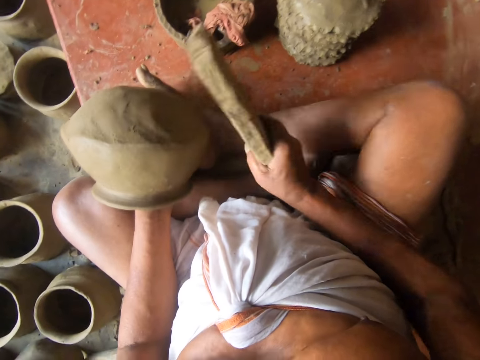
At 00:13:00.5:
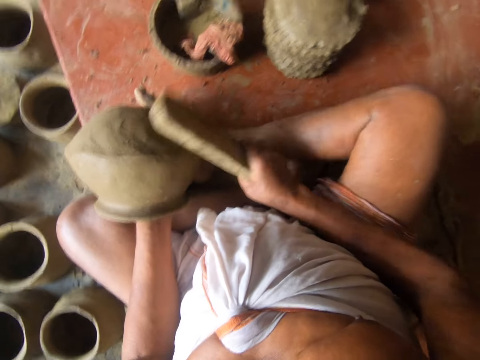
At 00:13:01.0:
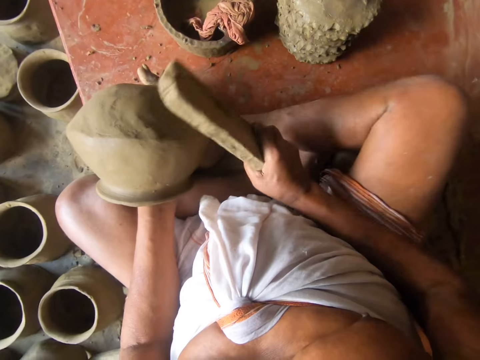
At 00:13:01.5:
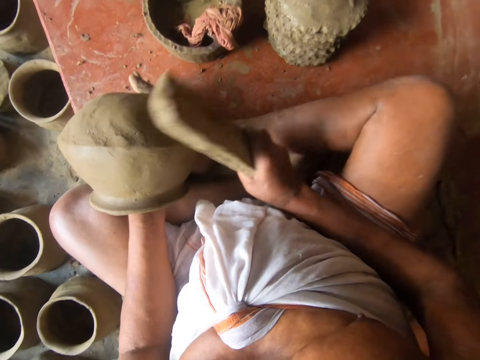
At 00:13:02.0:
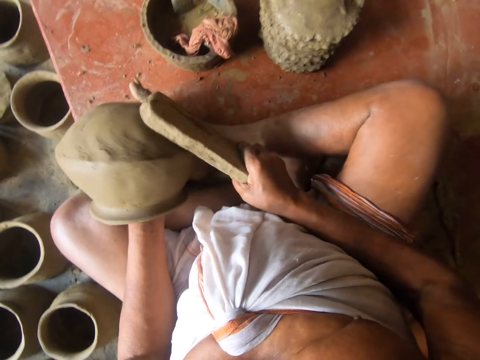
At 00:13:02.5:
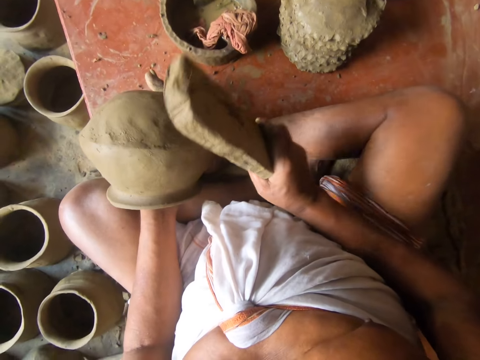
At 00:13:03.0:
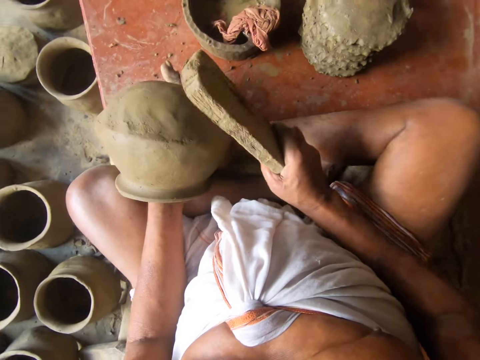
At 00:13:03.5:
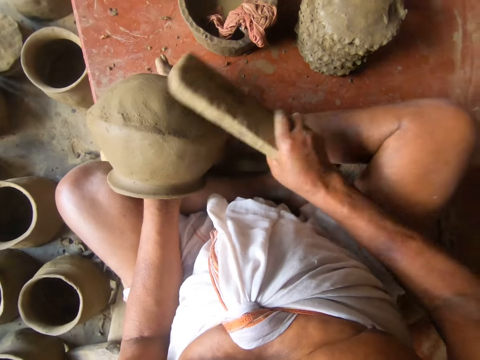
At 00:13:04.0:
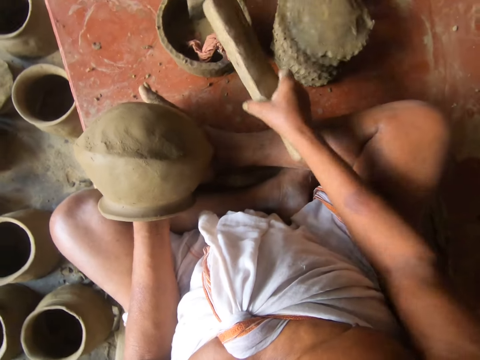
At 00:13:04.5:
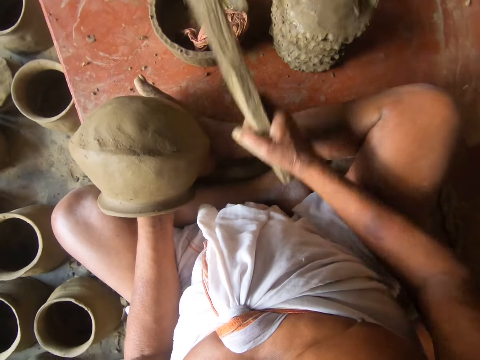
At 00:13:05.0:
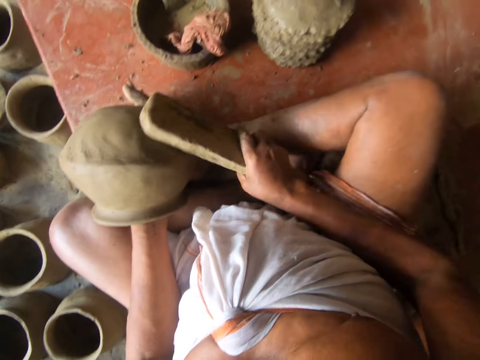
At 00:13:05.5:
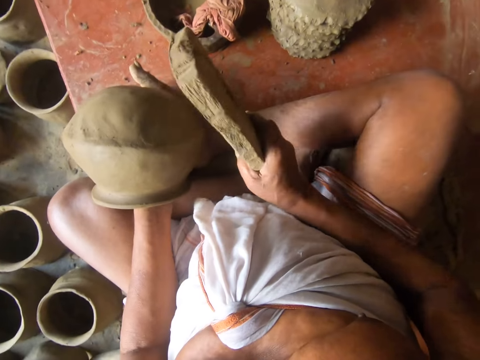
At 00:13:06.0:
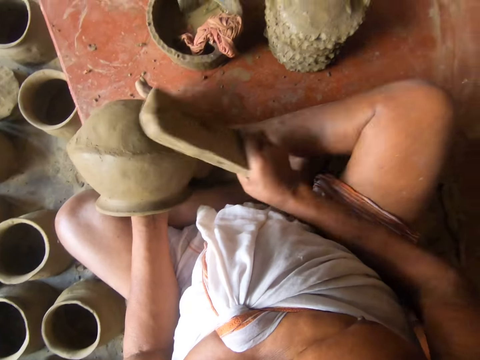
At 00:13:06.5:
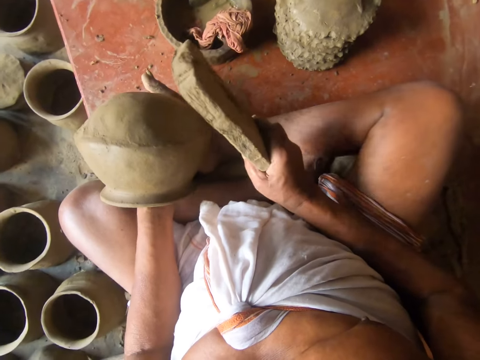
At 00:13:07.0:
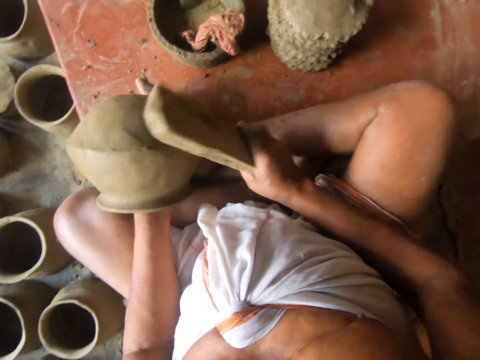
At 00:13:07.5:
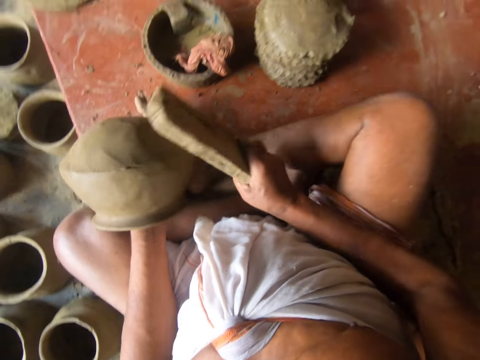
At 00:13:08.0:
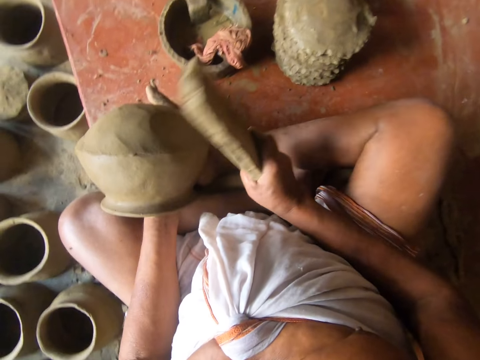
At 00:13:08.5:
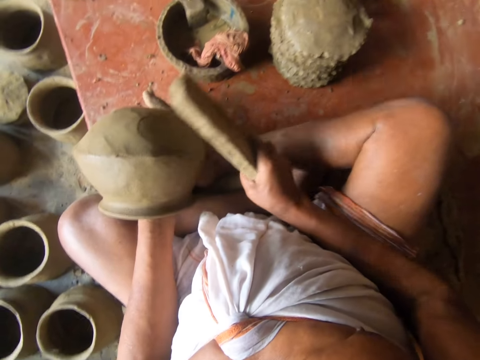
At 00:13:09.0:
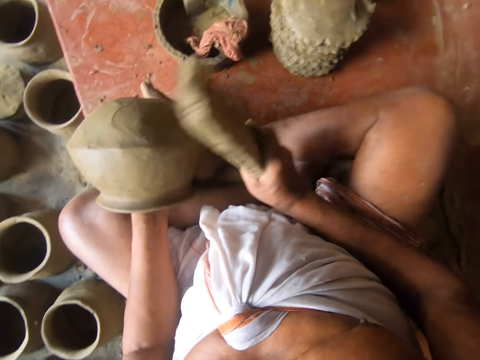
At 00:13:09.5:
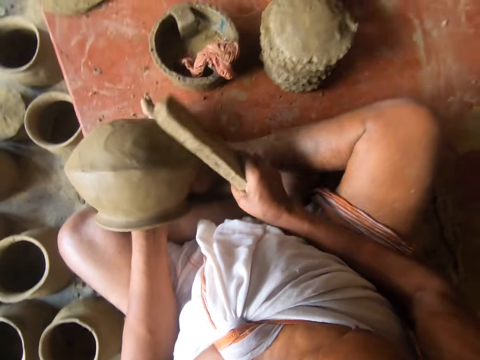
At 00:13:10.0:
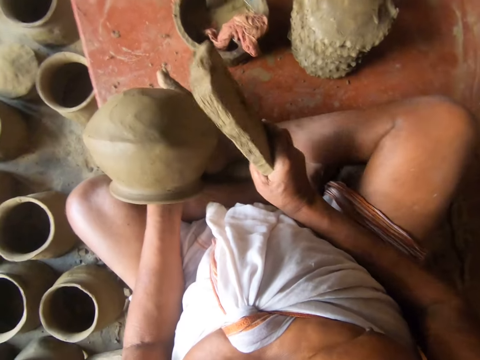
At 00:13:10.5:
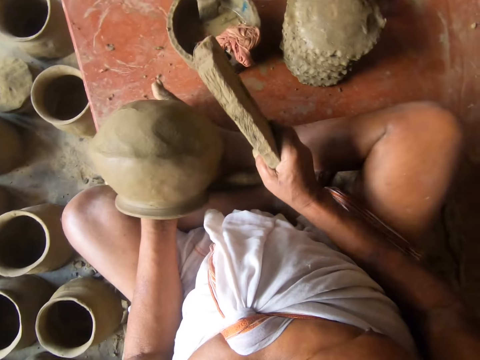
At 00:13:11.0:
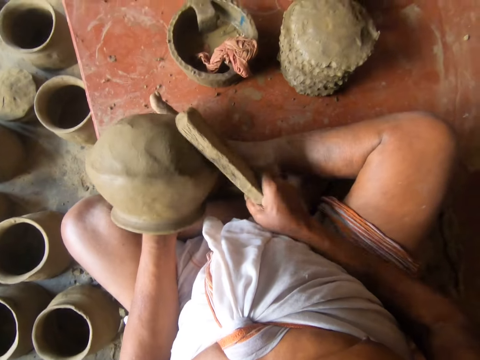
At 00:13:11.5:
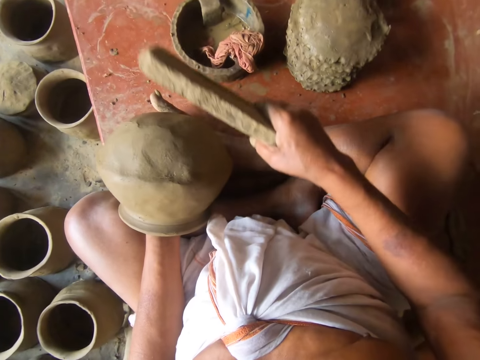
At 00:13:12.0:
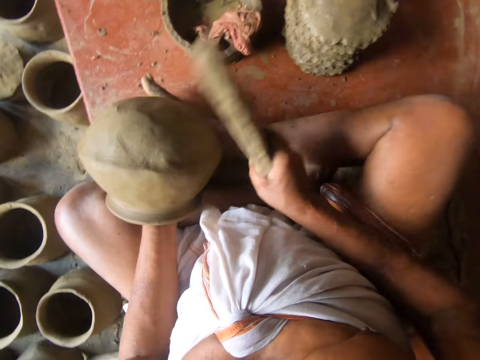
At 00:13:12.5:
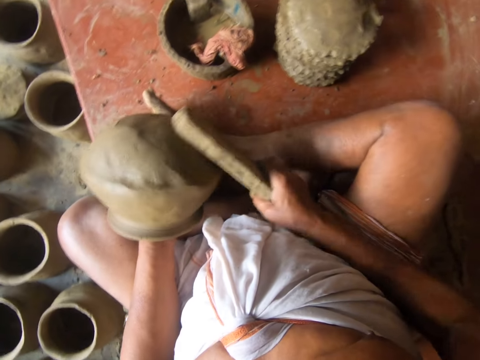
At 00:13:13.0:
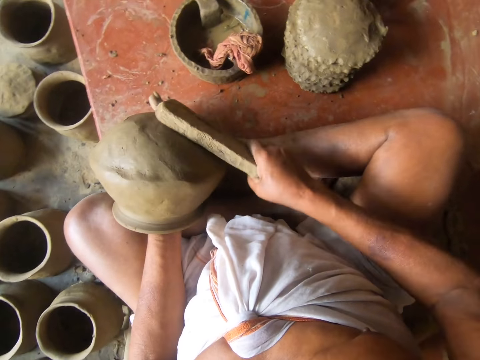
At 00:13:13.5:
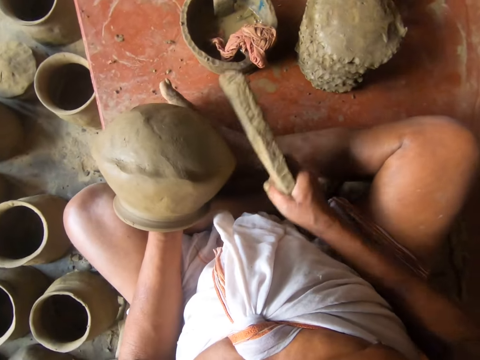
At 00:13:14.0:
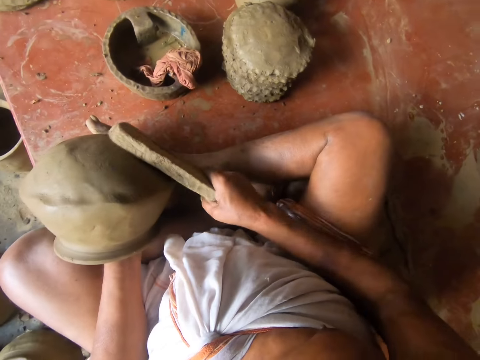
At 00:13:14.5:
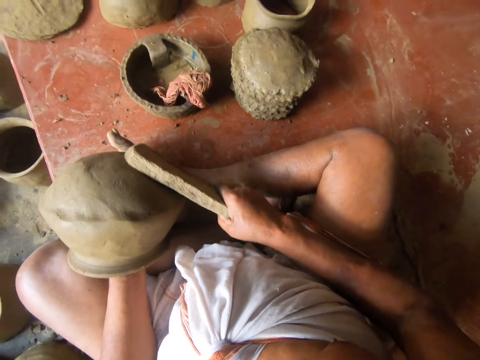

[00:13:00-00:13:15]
The camera wearer picks water with the wood. They hit the pot with the wood.

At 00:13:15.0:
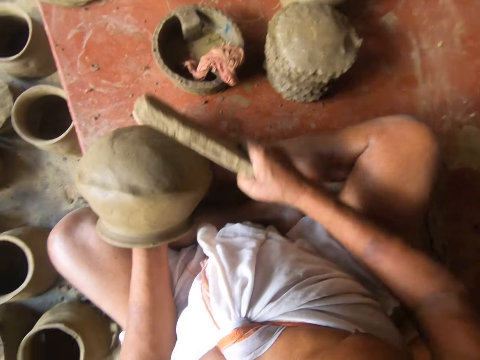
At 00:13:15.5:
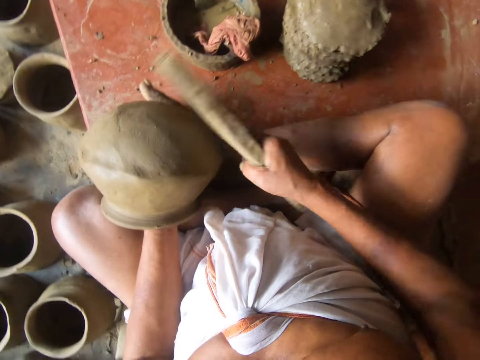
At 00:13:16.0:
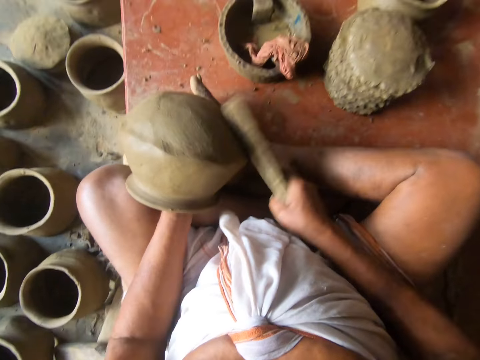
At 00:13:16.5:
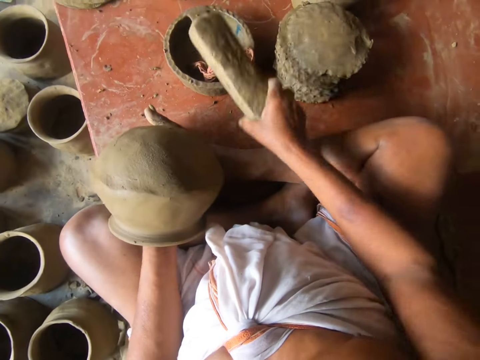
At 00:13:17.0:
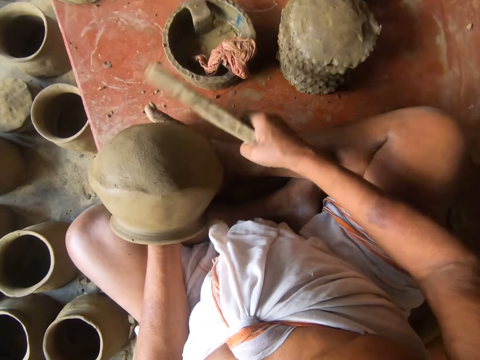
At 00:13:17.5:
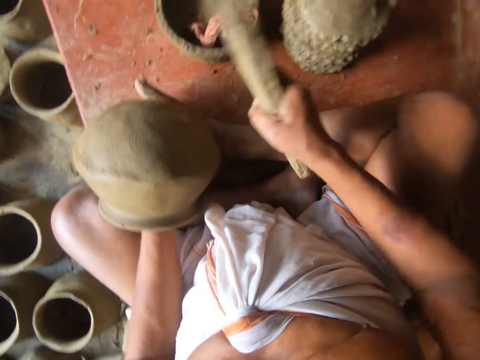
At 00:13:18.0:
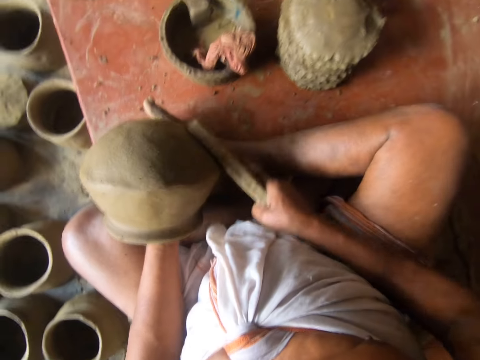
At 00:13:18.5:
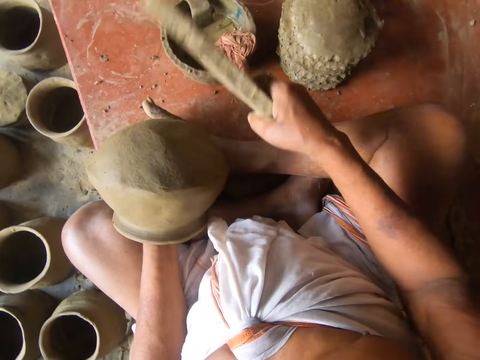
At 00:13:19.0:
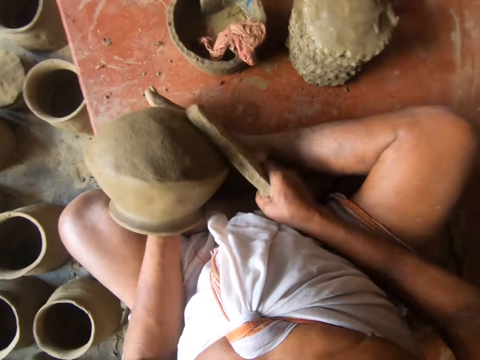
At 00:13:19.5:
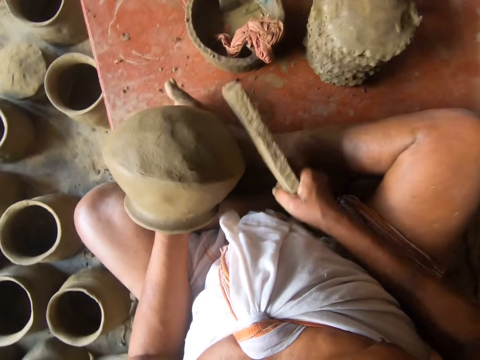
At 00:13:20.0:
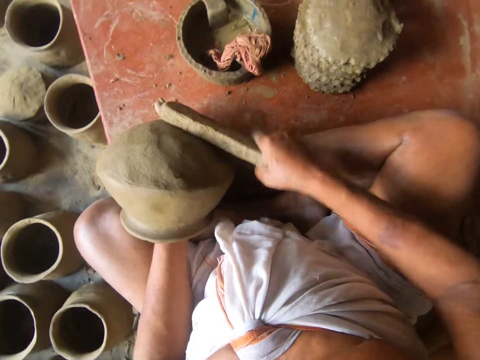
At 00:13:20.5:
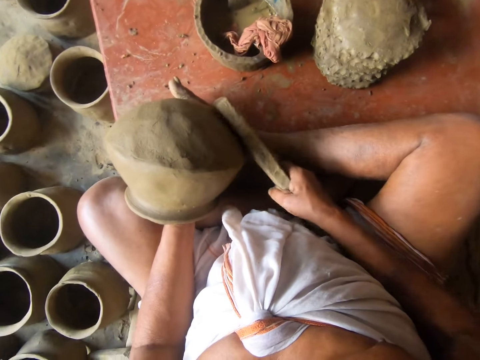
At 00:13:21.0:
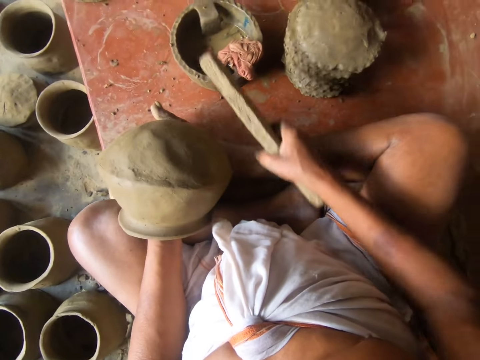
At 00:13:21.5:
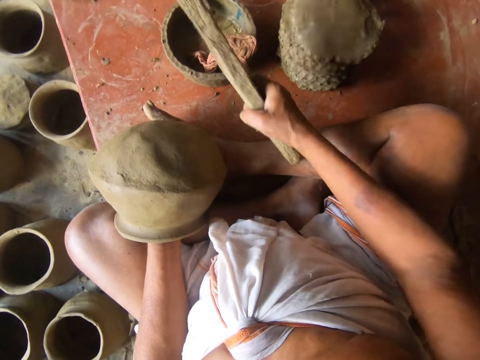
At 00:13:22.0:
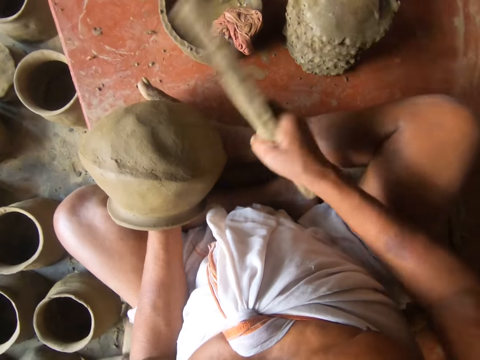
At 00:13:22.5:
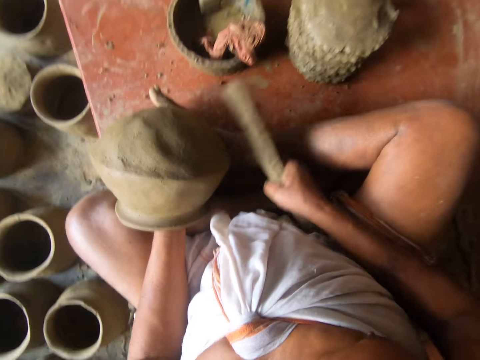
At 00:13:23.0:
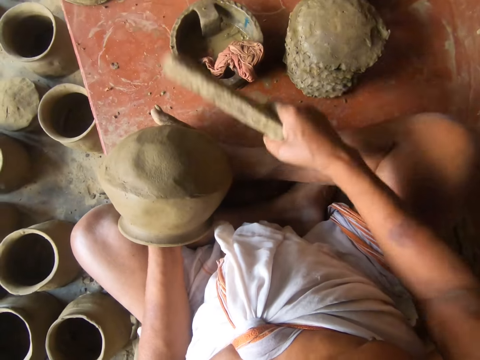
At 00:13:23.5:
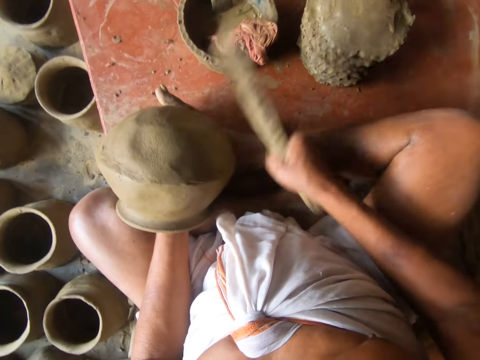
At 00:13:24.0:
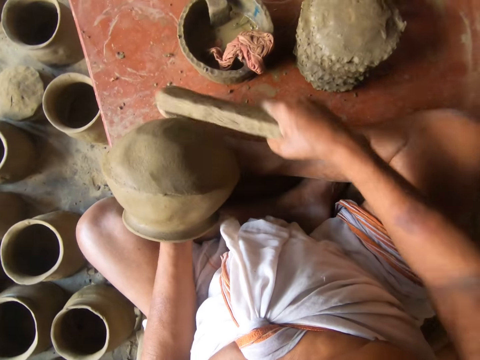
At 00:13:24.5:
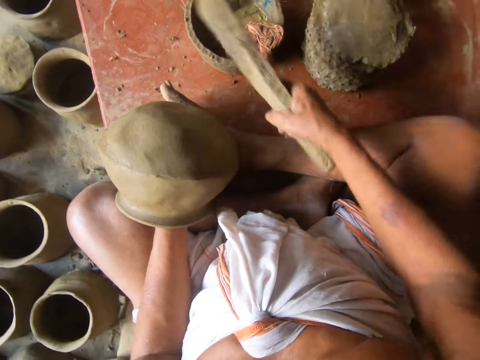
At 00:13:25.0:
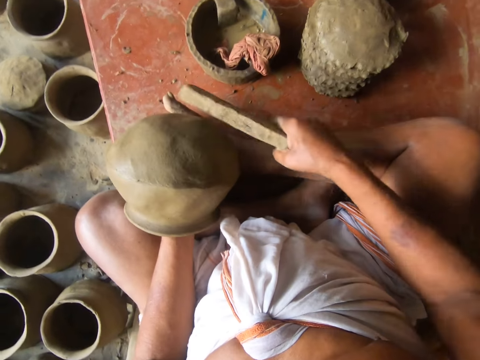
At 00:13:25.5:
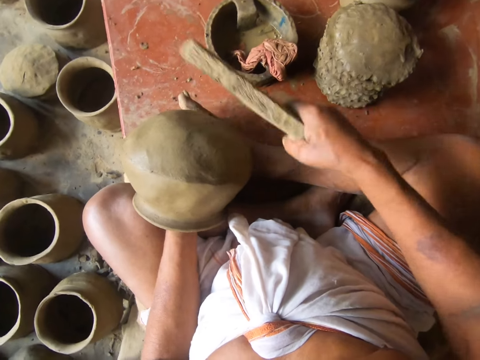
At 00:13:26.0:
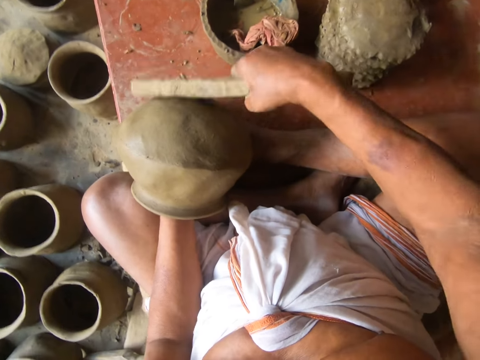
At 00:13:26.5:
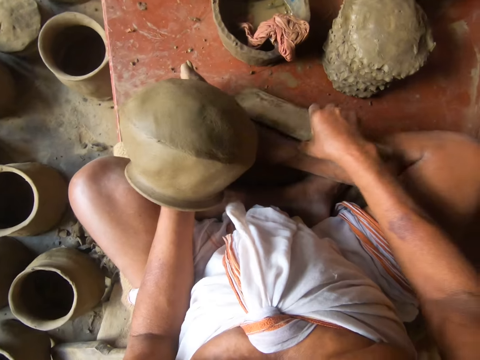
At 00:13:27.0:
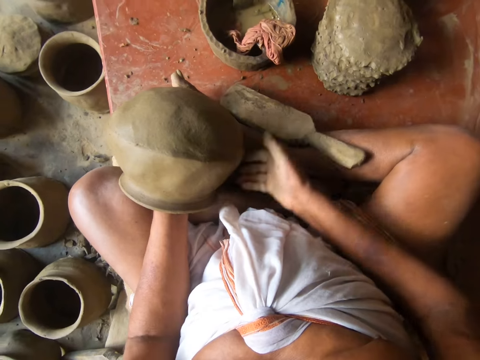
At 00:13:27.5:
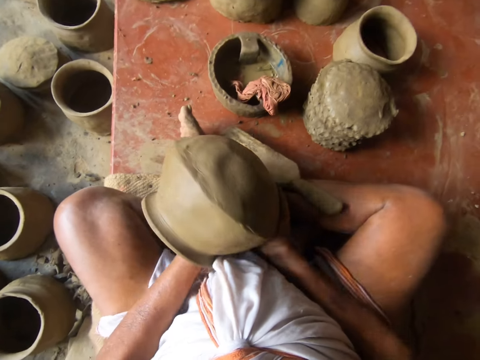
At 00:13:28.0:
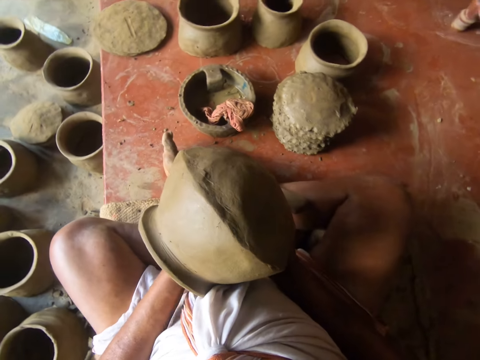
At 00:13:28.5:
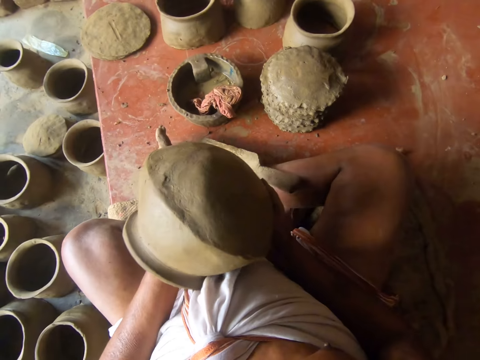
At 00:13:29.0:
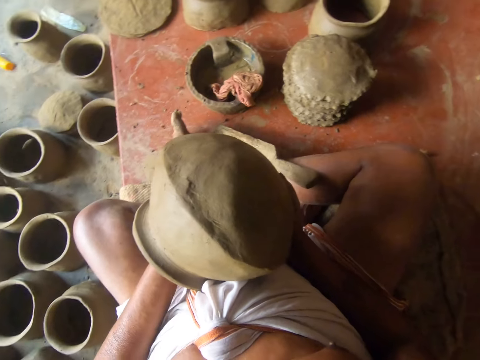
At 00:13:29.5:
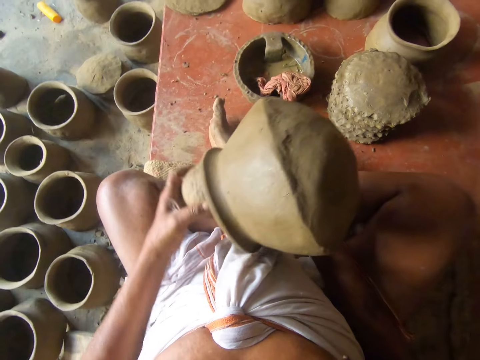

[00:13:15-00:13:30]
The camera wearer picks water with the wood. They hit the pot with the wood. They pick water with the wood. They hit the pot with the wood. They place the pottery shaper or wood on the ground.
